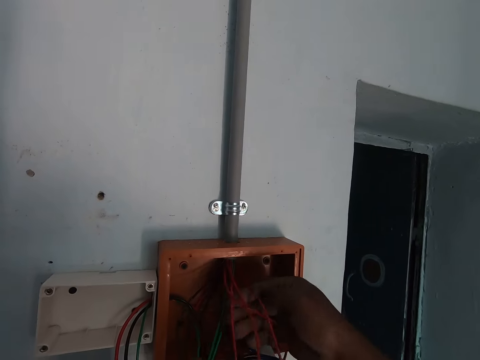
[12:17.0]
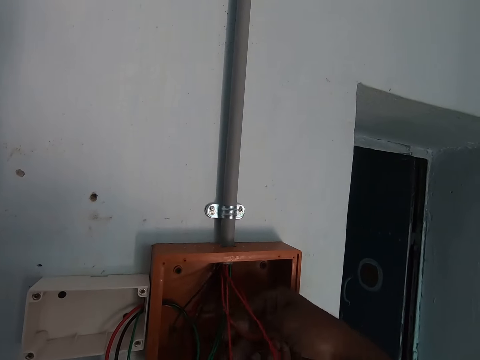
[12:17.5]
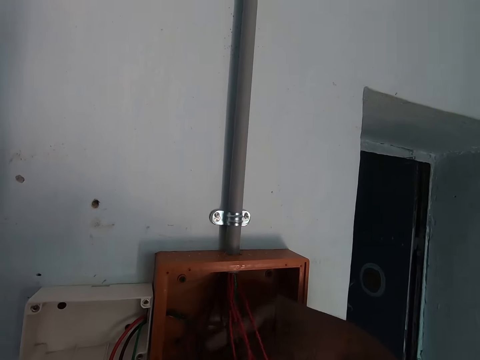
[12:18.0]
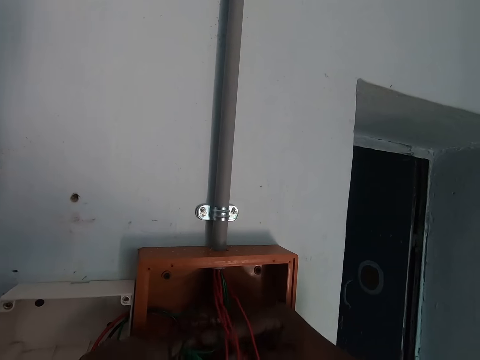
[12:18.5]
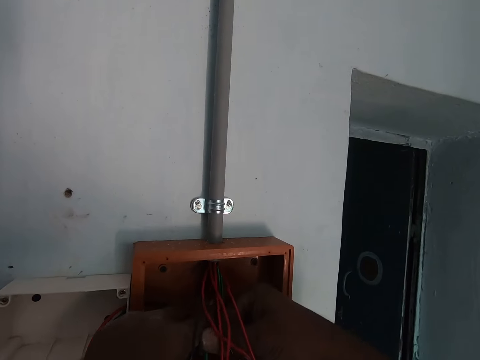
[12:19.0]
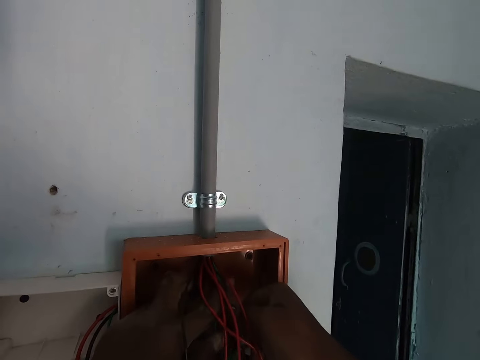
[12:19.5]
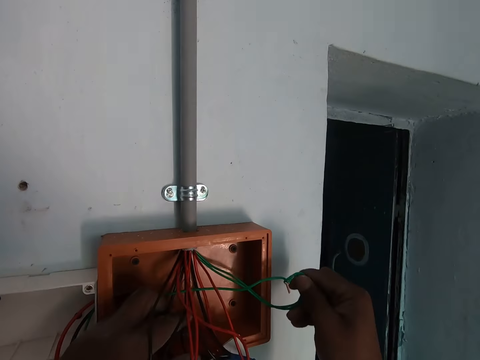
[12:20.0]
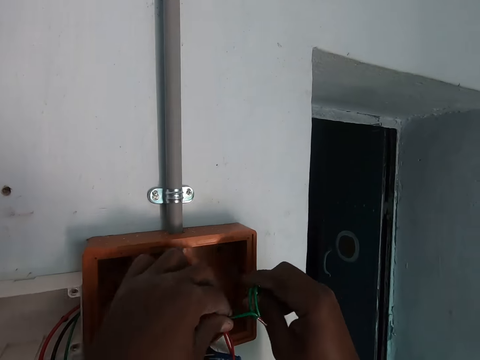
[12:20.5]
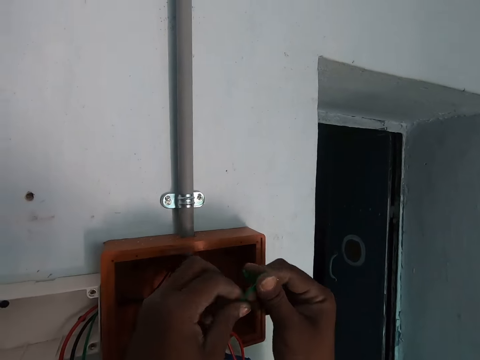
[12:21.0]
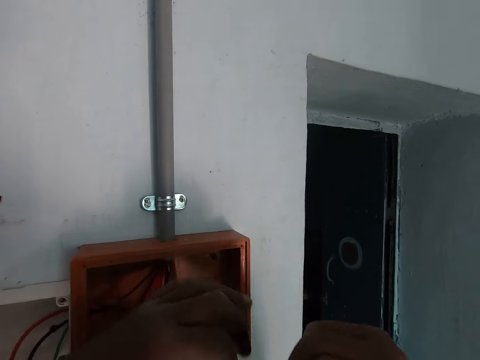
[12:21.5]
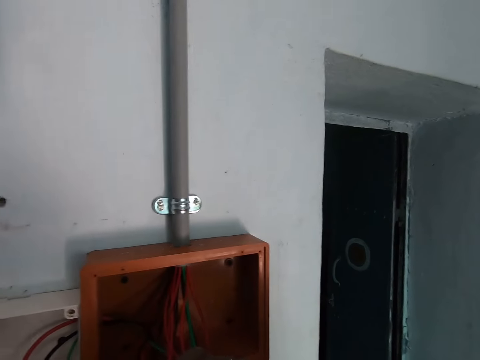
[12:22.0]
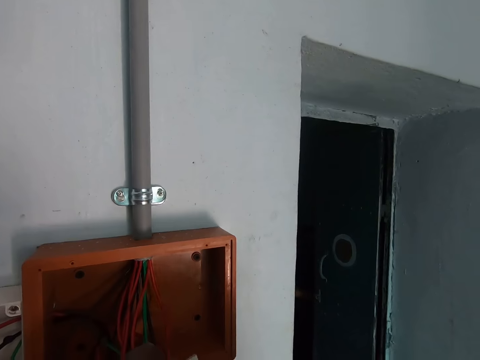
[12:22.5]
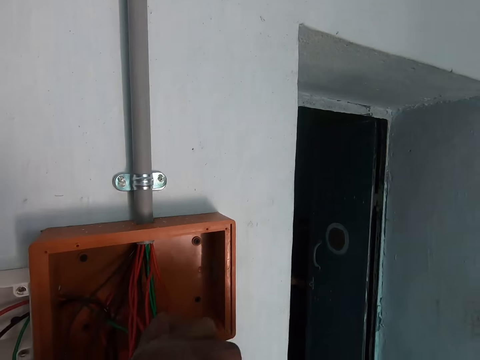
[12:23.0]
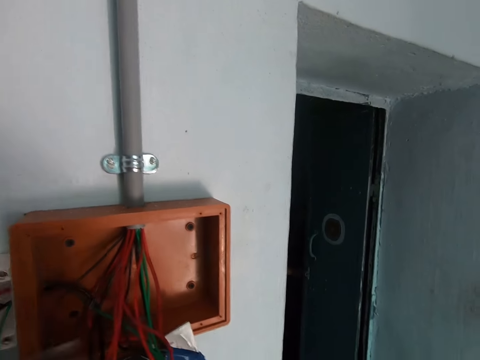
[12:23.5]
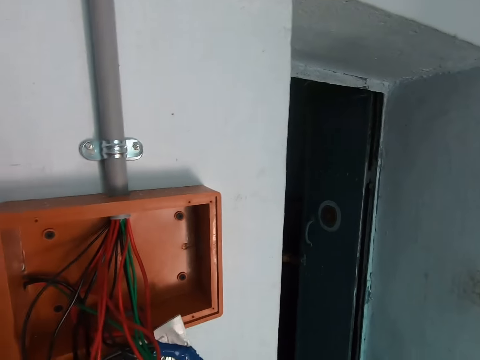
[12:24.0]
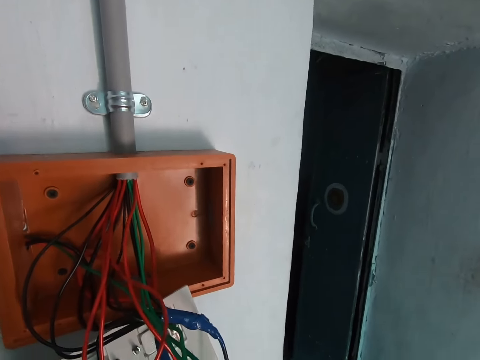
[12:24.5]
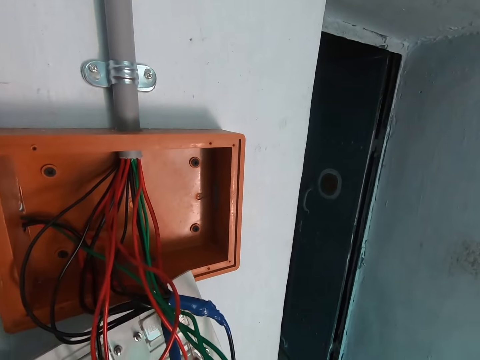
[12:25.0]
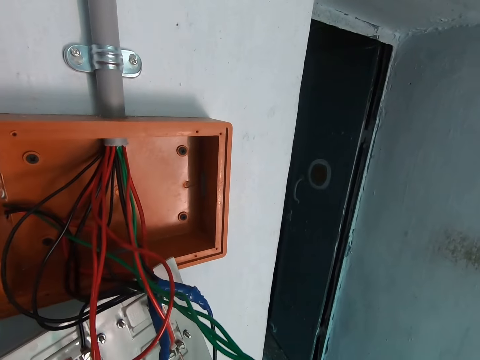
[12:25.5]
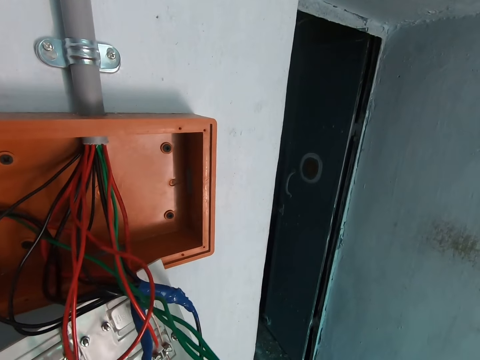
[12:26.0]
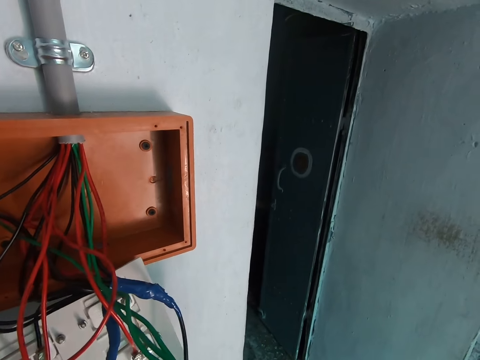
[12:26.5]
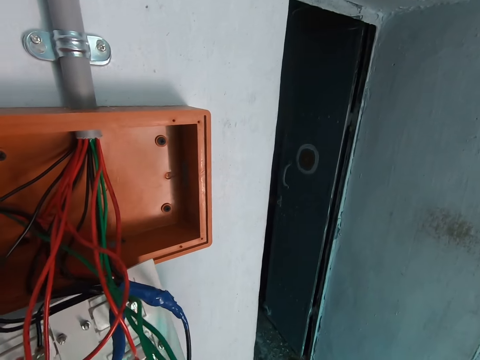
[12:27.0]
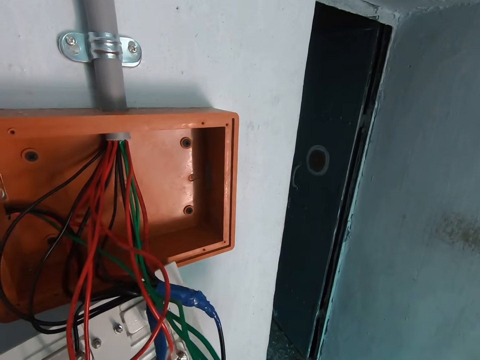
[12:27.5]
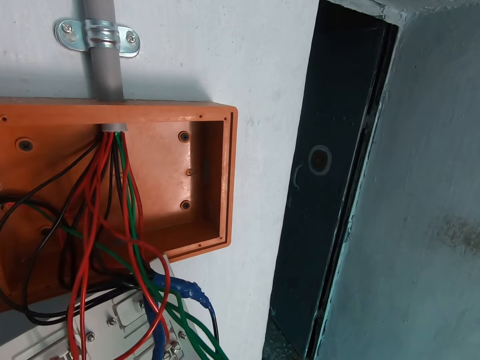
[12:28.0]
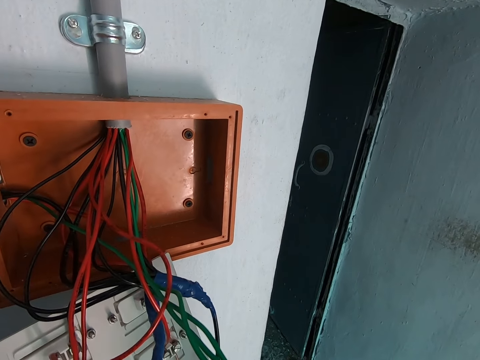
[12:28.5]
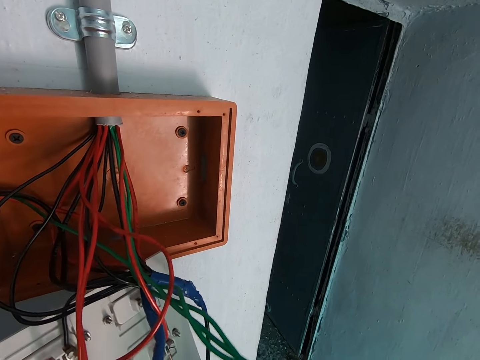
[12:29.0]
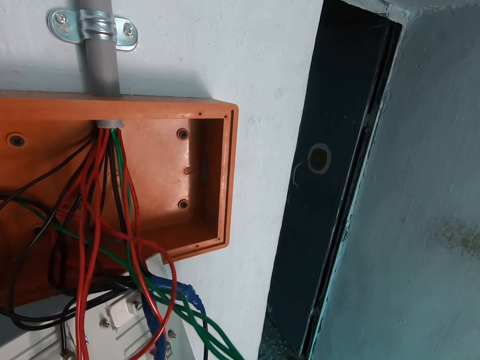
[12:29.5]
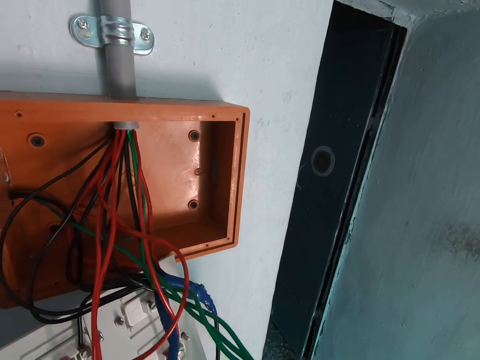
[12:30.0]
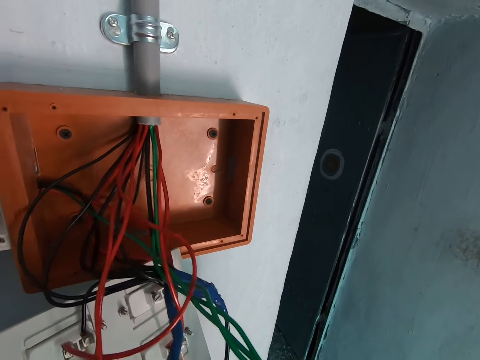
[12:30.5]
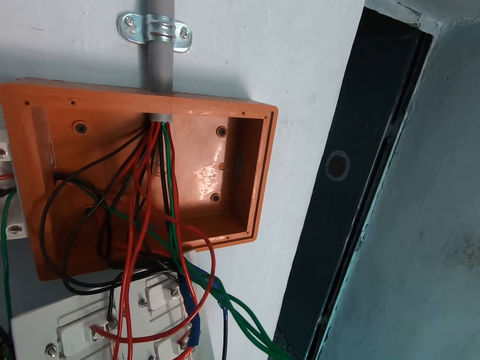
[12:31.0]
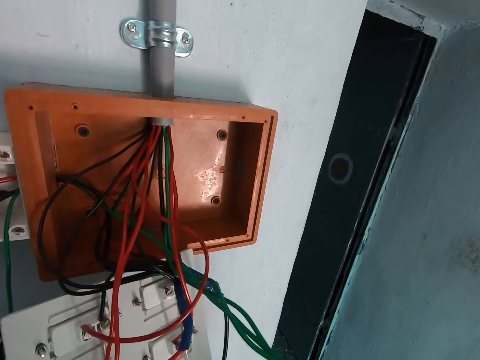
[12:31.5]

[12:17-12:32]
The camera wearer holds the cables in his right hand. He adjusts wires in a meter box. He handles the cables with both hands. He pulls a wire in the meter box. He adjusts wires in a socket.

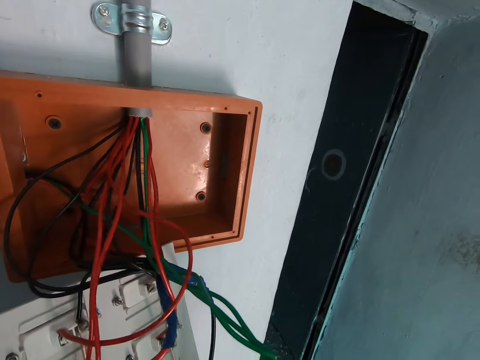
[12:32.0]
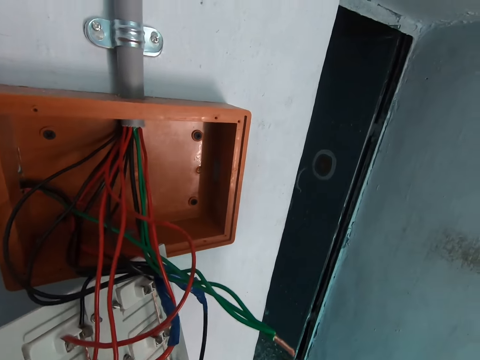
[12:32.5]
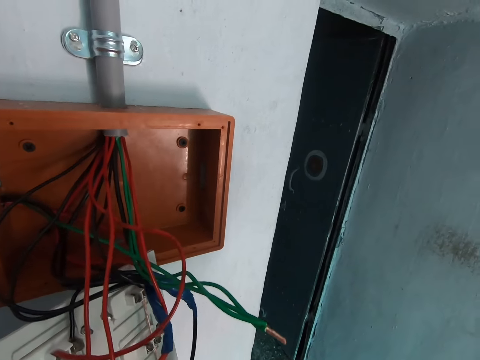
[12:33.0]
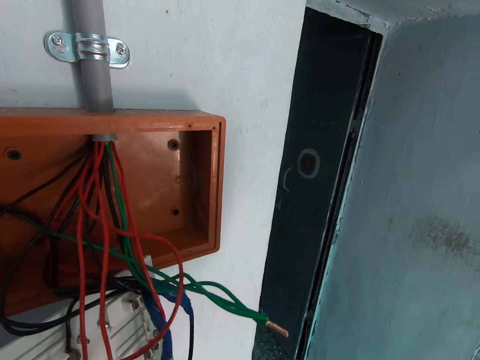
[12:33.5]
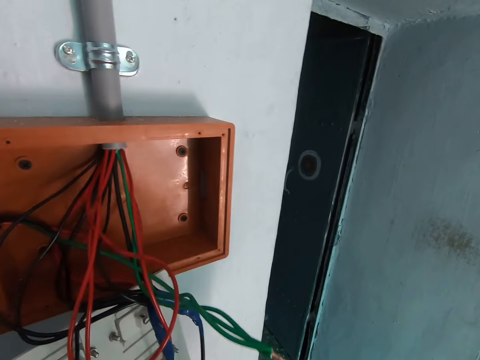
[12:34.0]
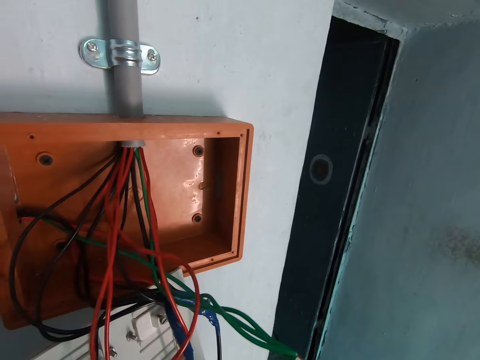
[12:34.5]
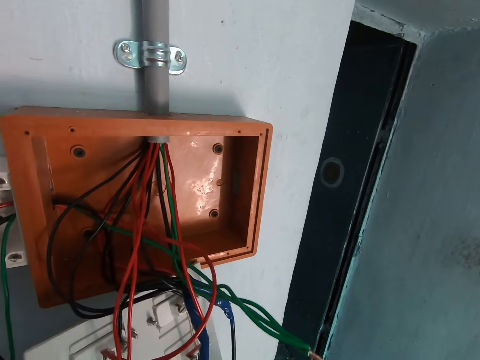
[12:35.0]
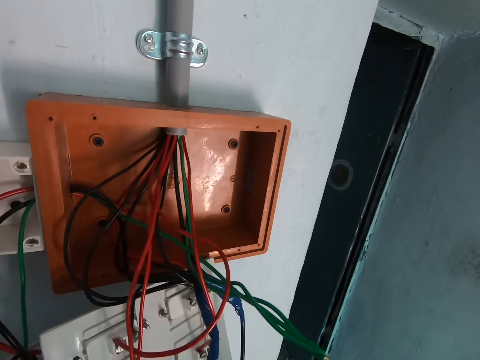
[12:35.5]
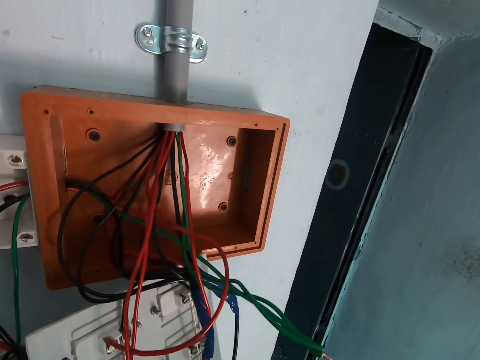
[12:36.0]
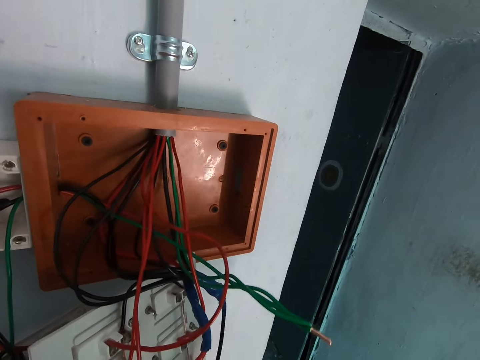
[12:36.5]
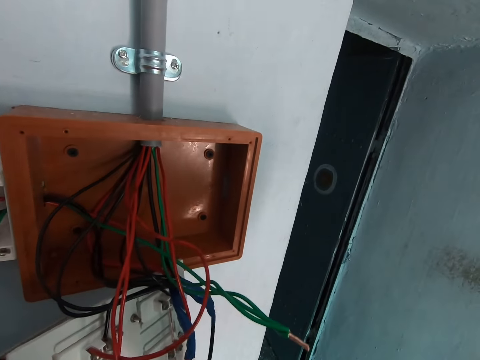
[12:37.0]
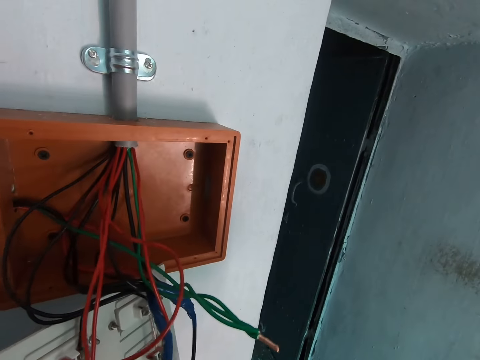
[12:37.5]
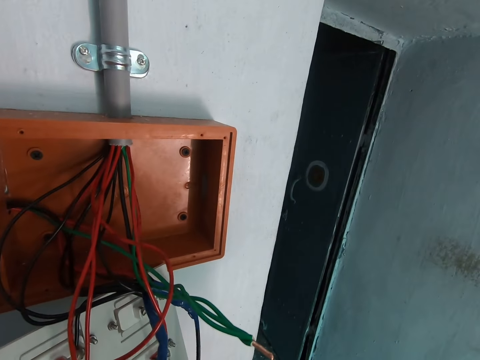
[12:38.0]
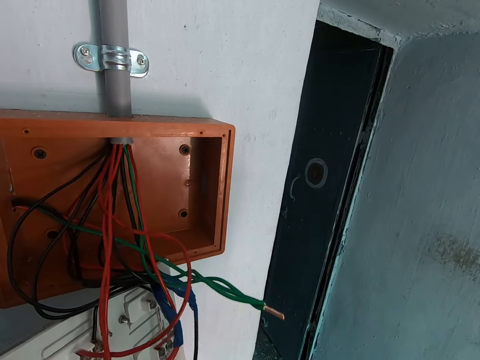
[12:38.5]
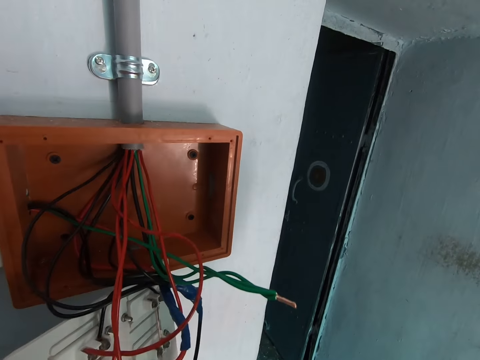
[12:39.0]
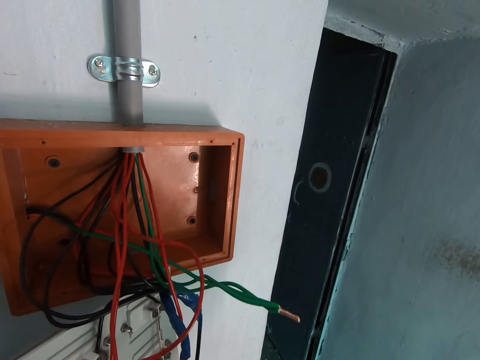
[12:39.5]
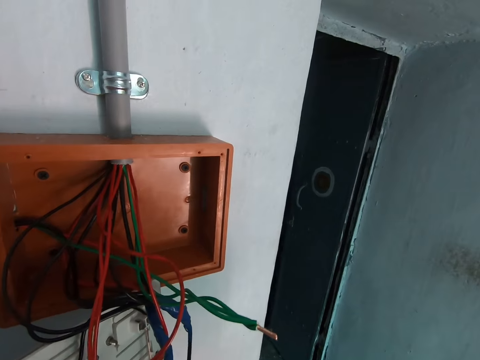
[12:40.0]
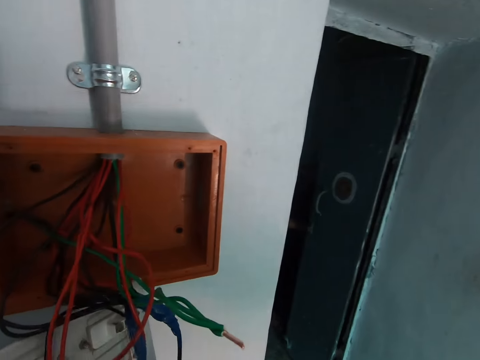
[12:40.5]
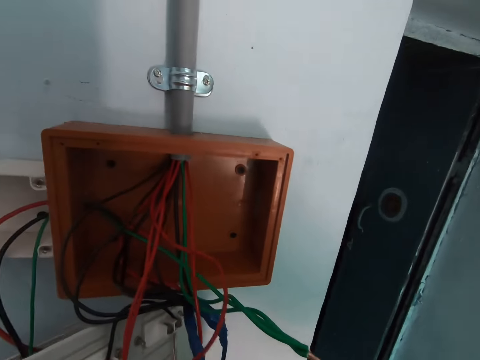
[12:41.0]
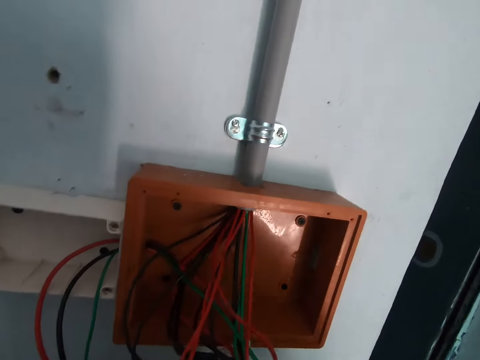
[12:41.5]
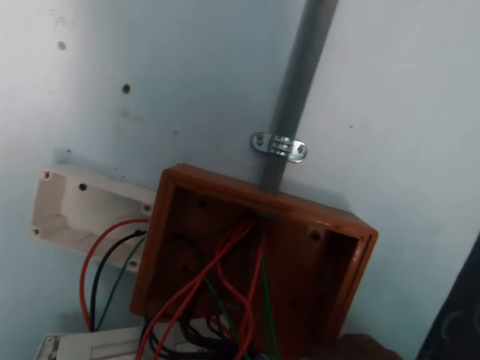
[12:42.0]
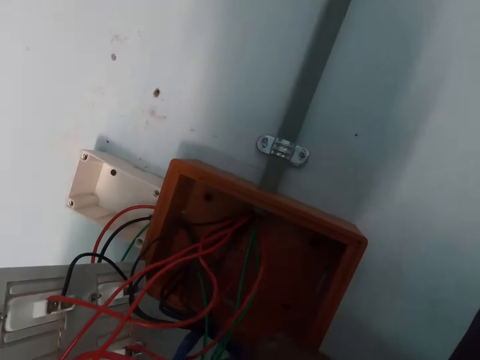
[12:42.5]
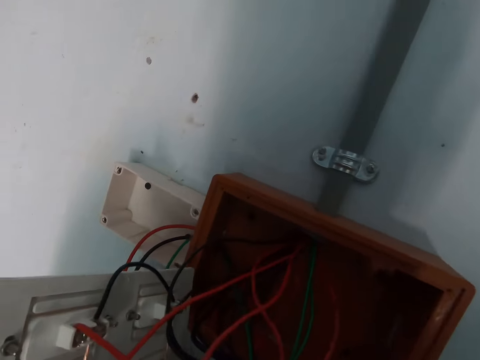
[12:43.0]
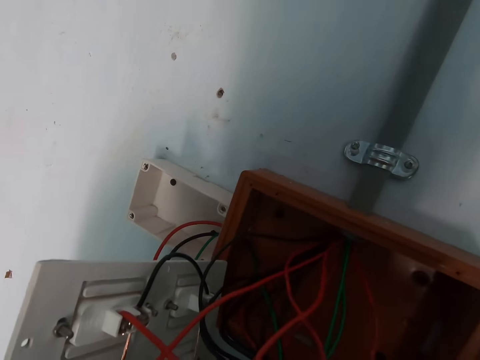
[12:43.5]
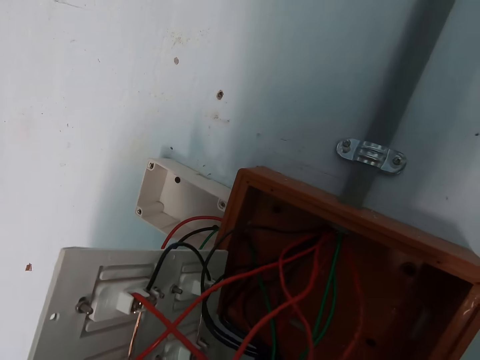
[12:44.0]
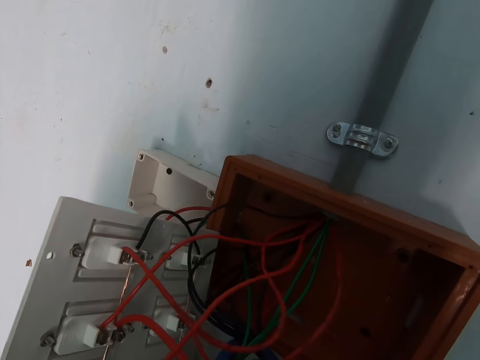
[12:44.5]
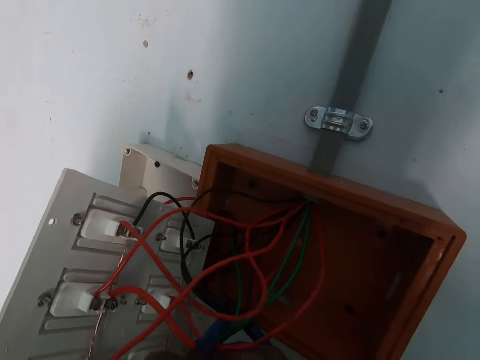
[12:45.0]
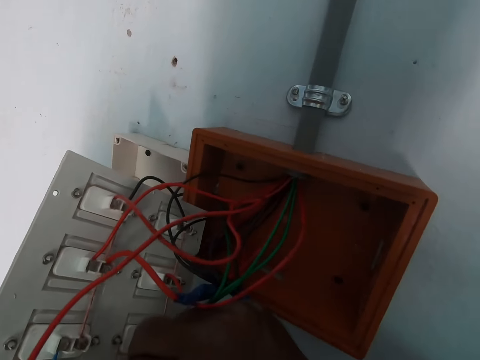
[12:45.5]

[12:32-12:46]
The camera wearer holds the cables in his right hand. He pulls out a wire from a socket. He adjusts wires in the socket.
